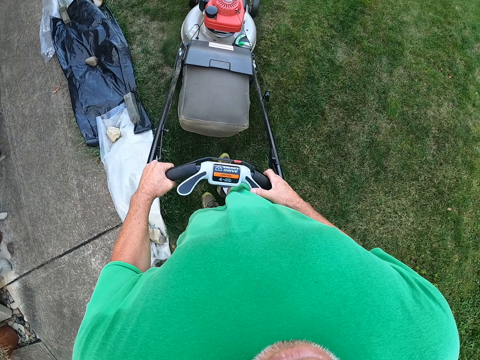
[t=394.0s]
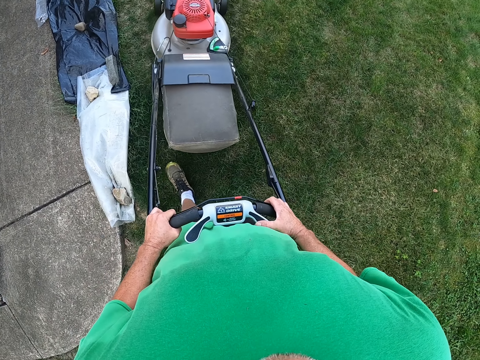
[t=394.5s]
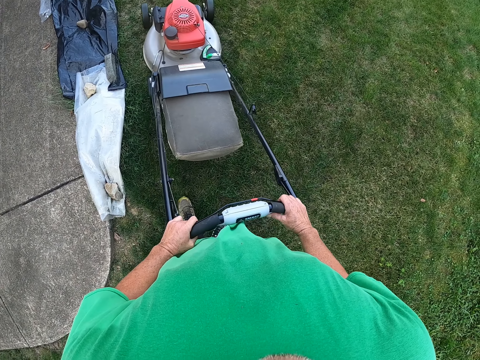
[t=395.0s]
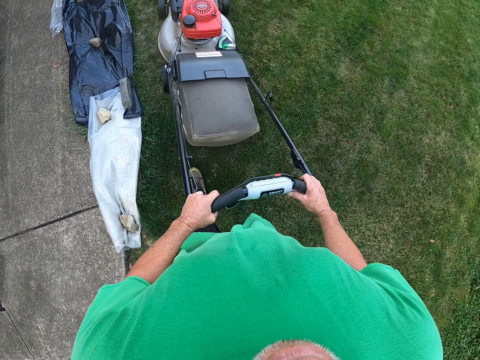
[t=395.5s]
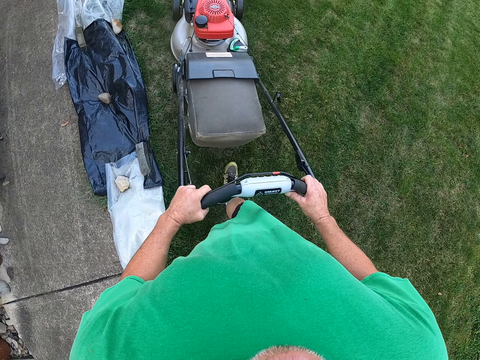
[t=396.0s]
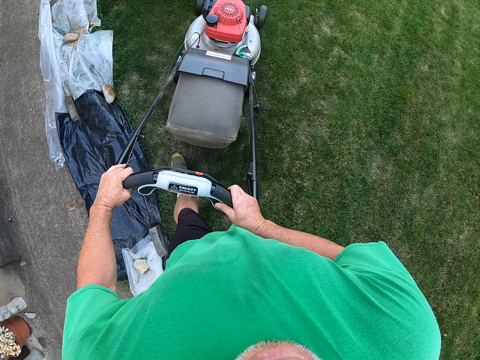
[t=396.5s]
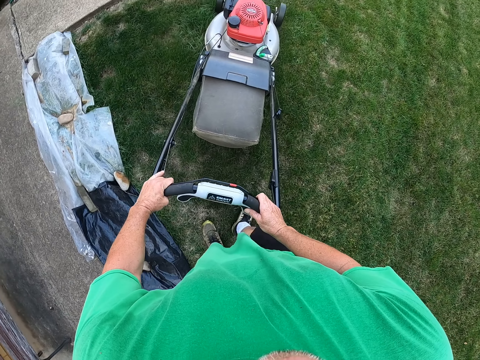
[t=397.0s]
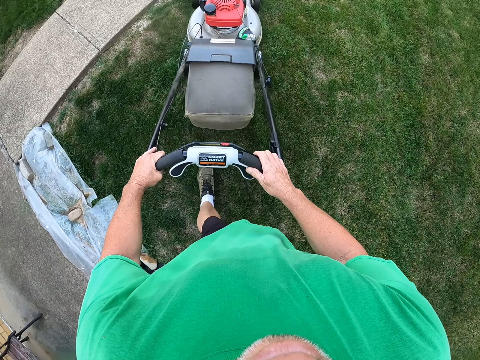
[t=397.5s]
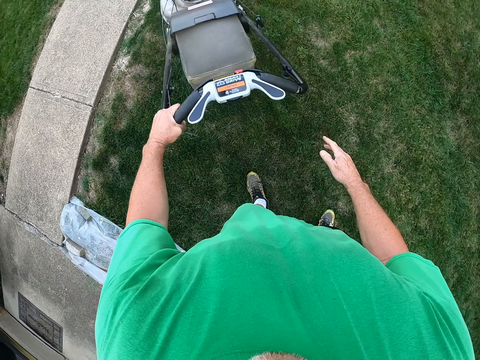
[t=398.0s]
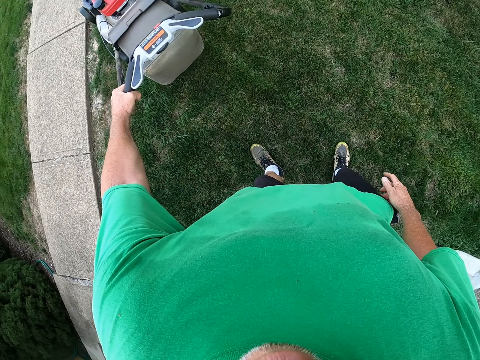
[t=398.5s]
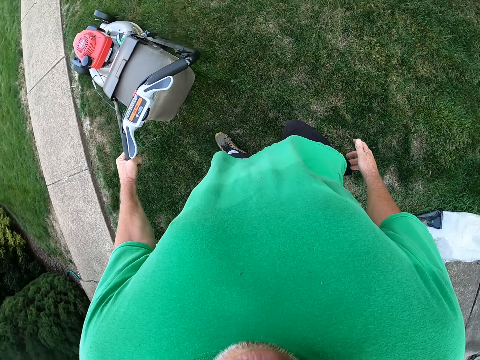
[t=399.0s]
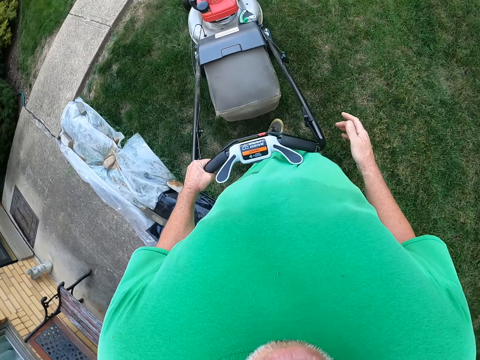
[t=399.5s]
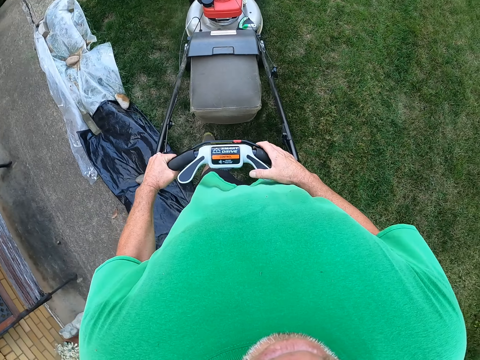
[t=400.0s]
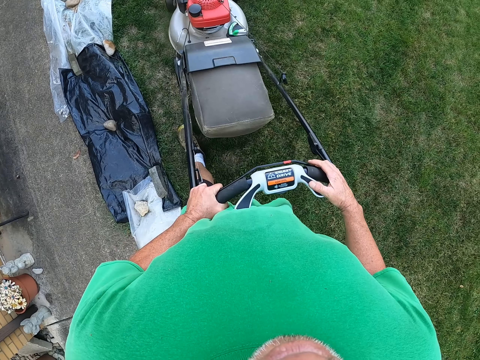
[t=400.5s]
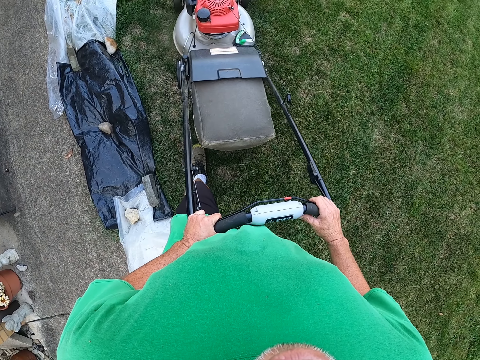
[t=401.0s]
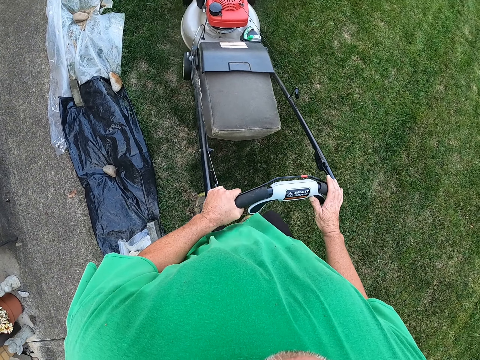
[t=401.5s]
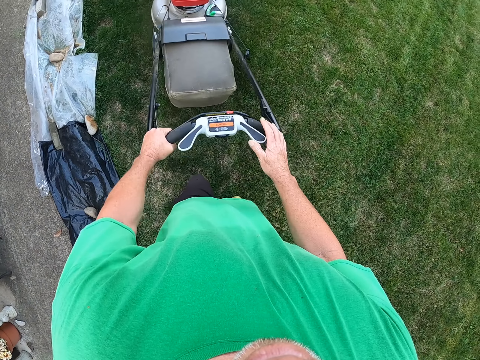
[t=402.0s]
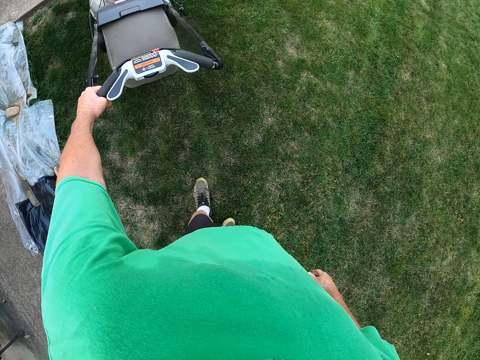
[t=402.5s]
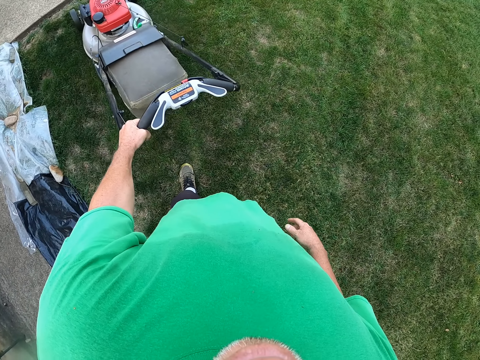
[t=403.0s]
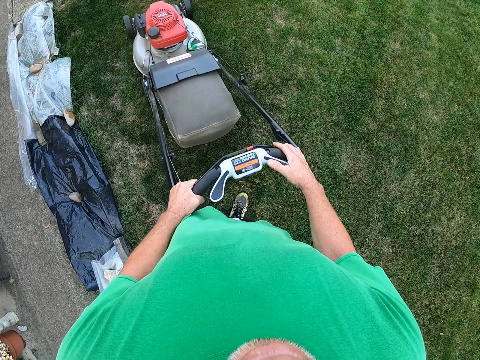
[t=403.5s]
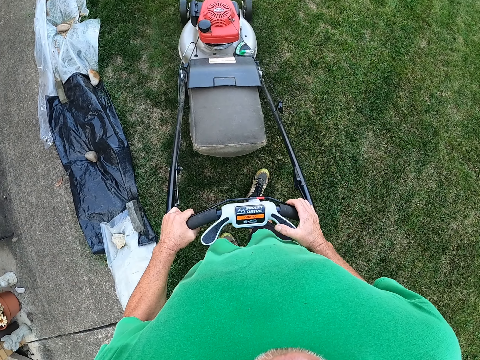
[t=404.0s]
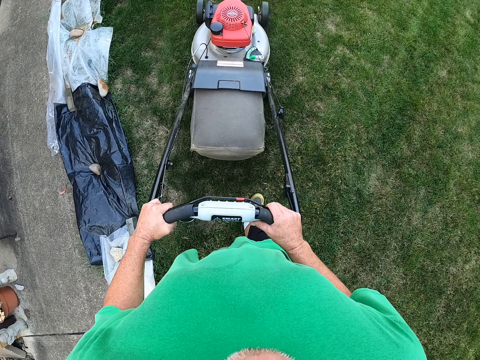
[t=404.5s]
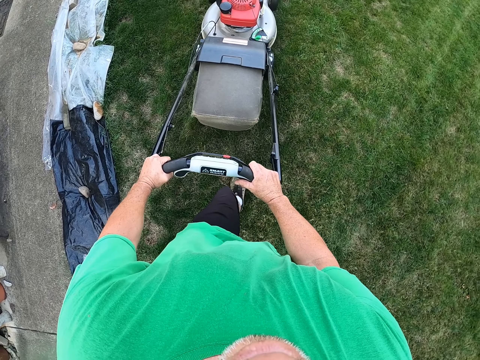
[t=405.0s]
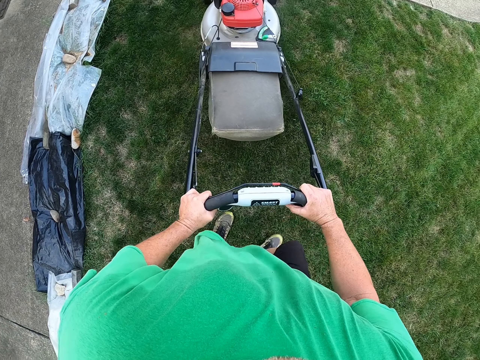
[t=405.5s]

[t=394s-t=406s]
The camera wearer puts a hand on the mower. They mow the grass. They push the lawn mower. They remove their hand from the mower. They pull the lawn mower. They put a hand on the mower. They push the lawn mower. They mow the grass. They remove their hand from the mower. They pull the lawn mower. They put a hand on the mower. They mow the grass. They push the lawn mower.

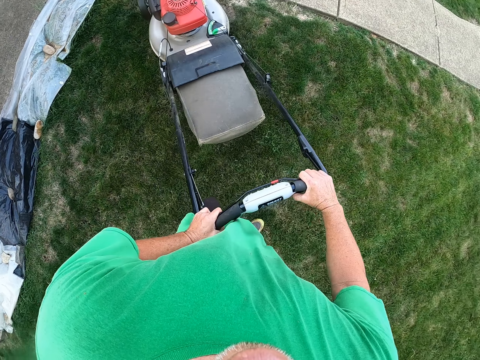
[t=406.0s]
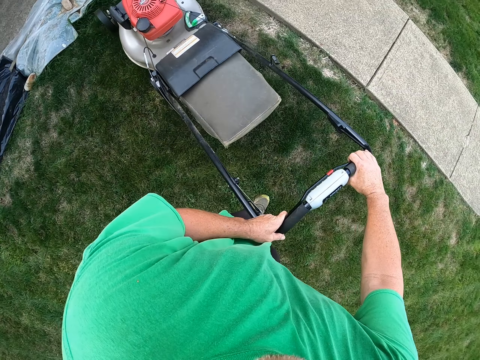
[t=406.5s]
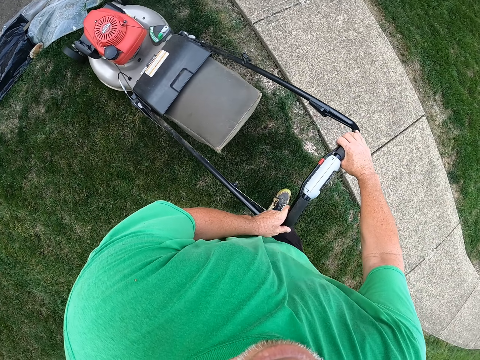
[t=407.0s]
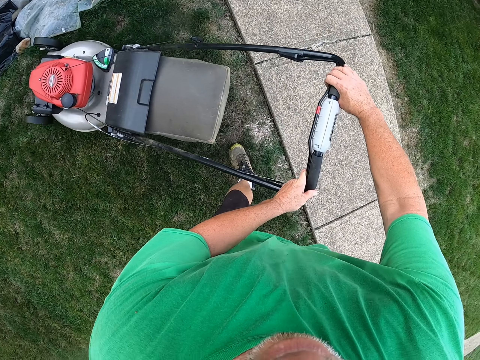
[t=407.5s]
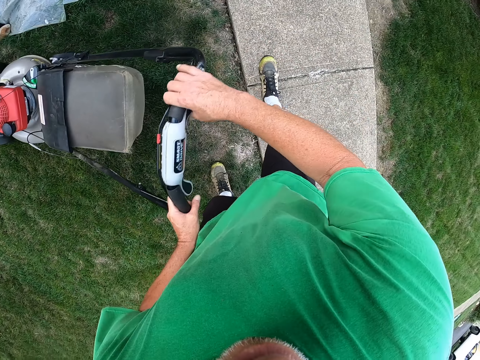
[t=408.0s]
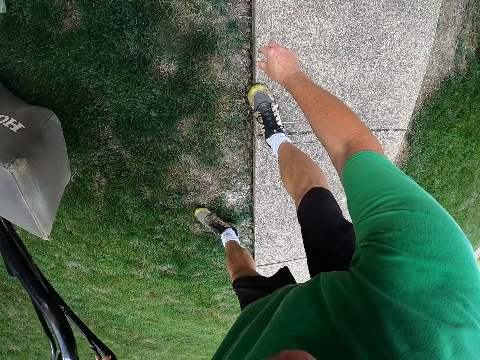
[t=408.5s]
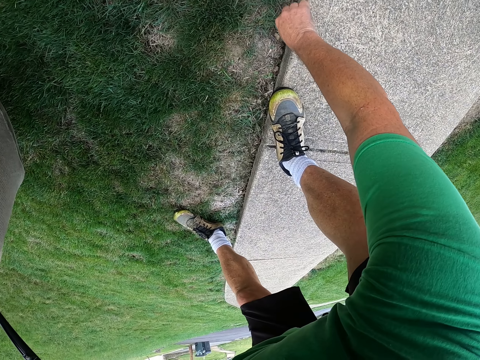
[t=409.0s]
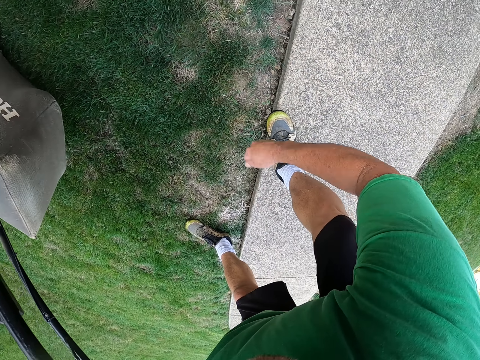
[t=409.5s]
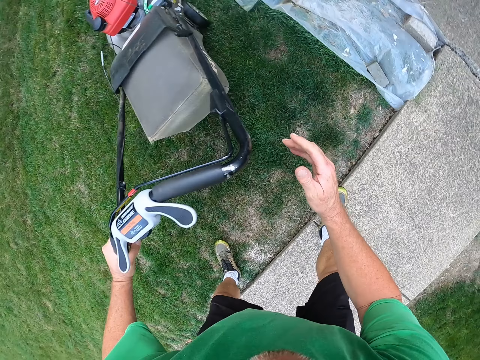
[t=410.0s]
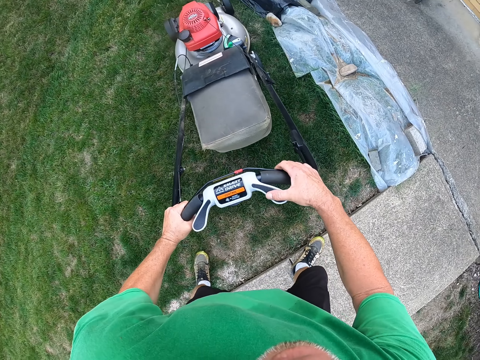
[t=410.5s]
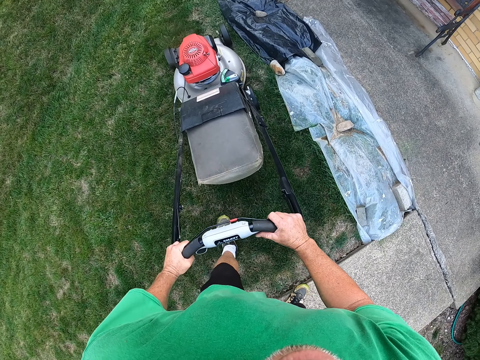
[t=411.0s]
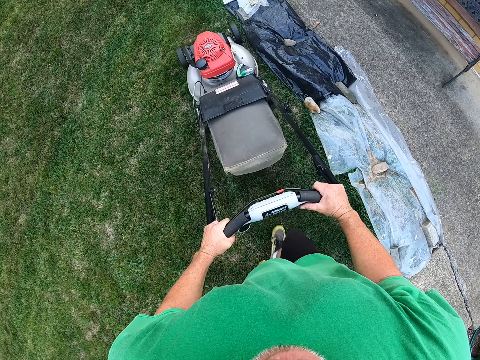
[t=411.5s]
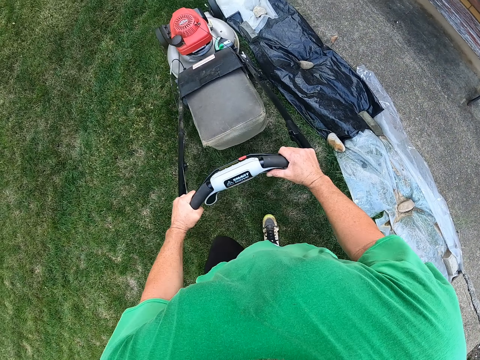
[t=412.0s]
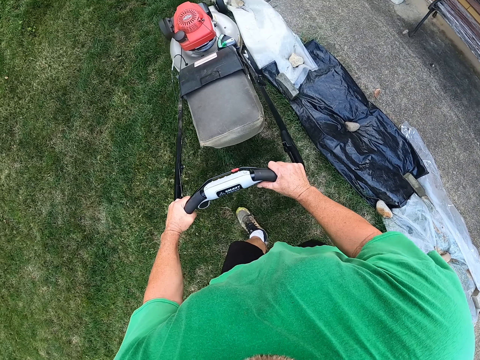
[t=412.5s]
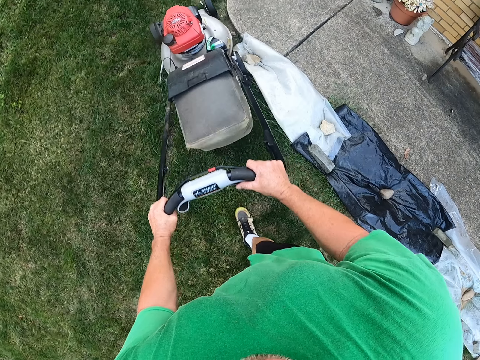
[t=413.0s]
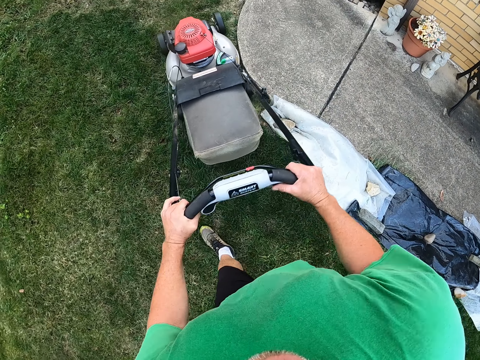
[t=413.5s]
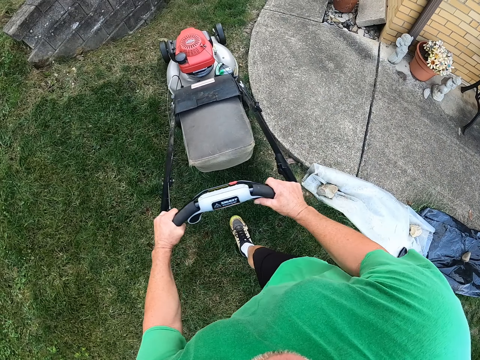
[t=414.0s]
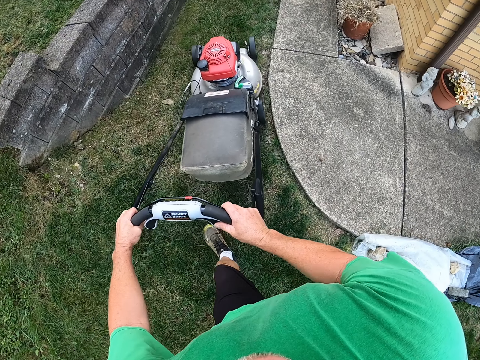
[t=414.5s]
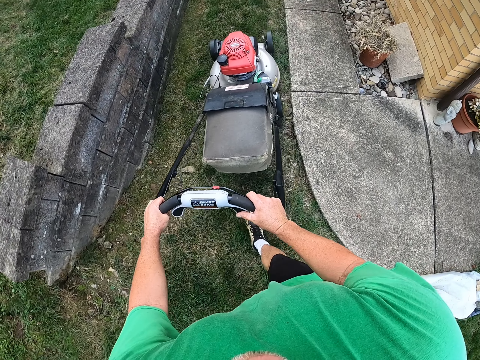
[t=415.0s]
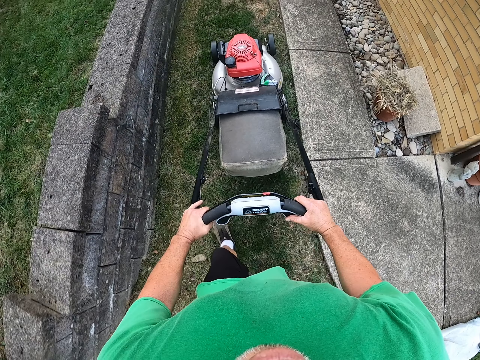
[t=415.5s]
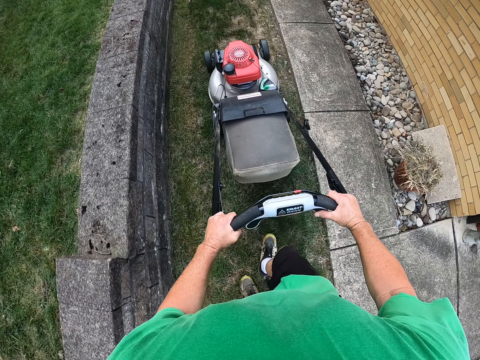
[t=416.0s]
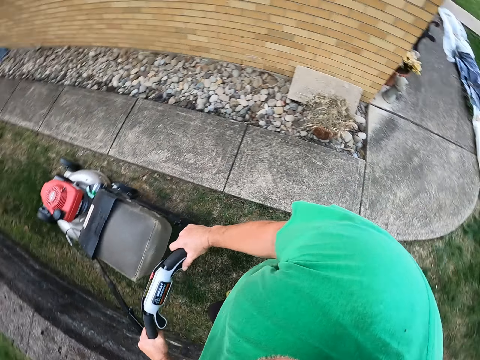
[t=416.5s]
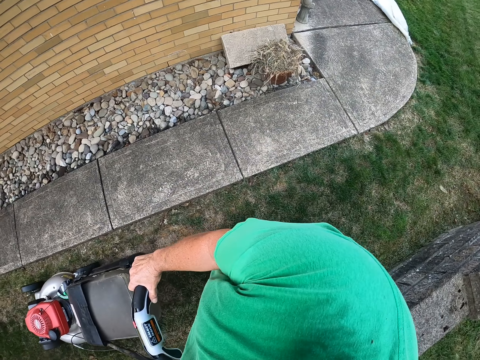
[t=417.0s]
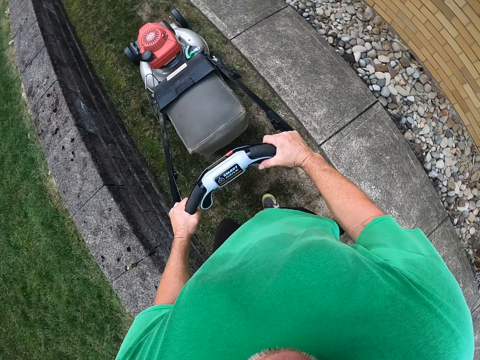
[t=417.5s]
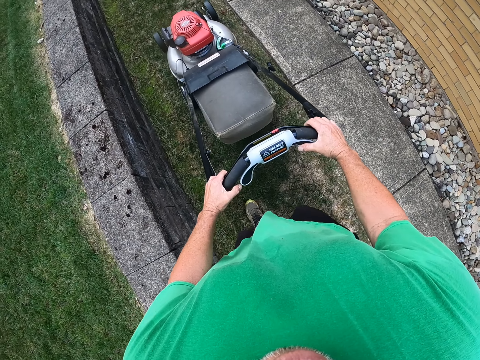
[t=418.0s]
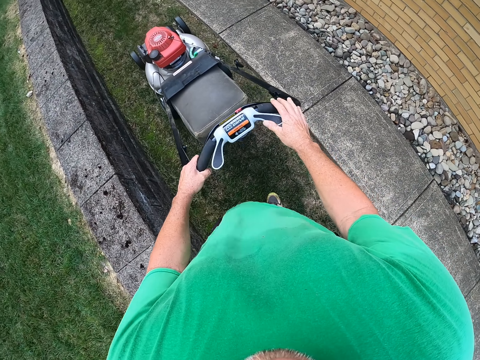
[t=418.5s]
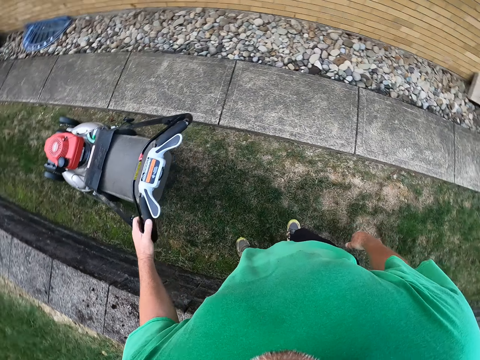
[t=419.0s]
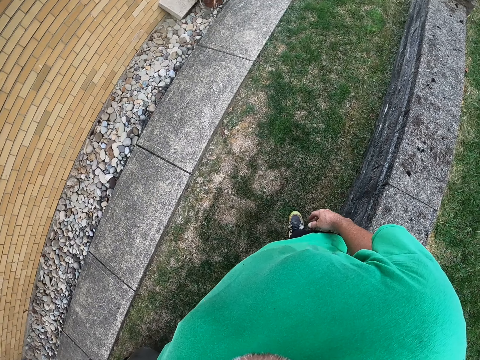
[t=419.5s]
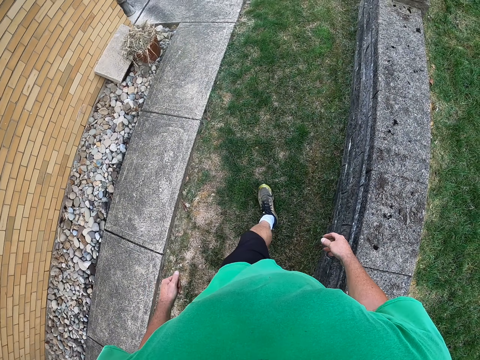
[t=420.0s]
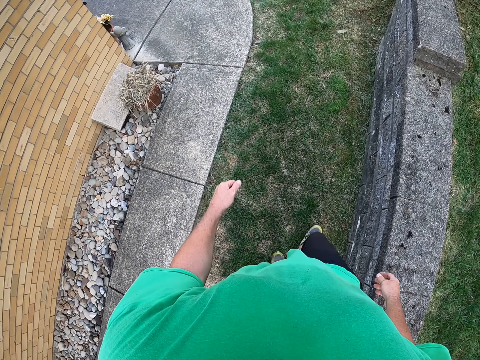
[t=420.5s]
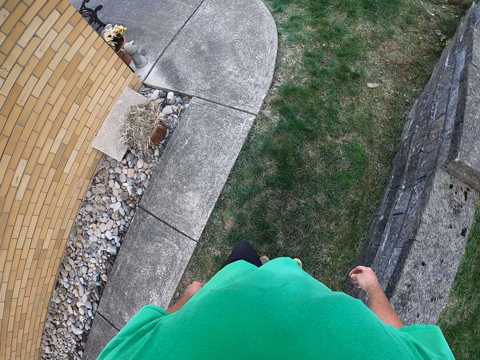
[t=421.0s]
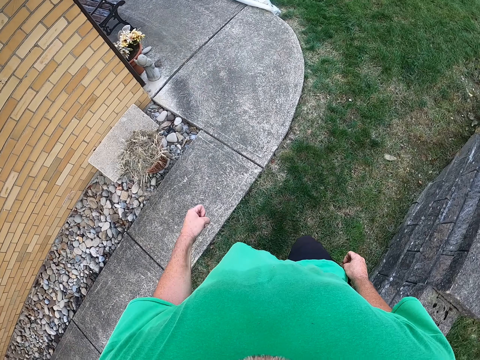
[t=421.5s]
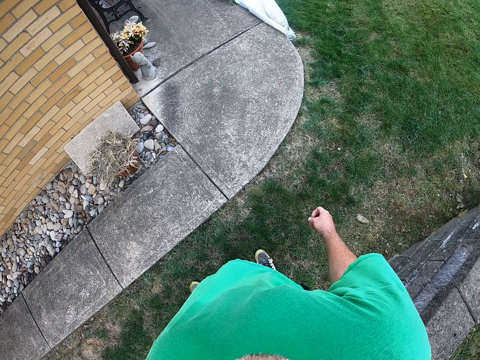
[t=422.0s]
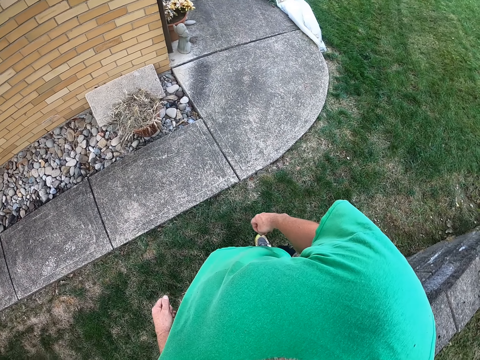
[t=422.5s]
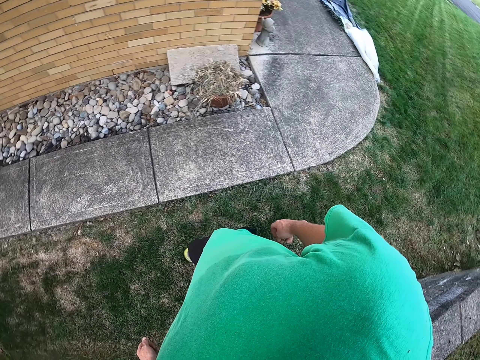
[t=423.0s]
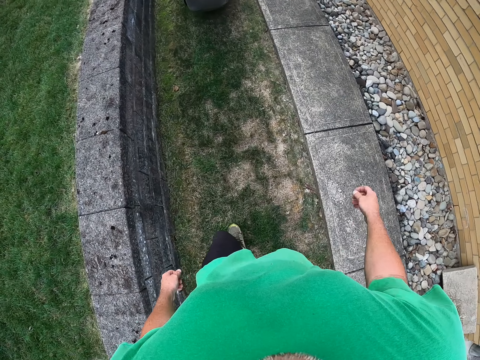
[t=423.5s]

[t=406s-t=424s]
The camera wearer turns the lawn mower left. They pick a stone. They throw the stone away. They put the hand on the mower. They push the lawn mower. They mow the grass. They look around. They mow the grass. They let go of the mower. They walk around. They turn around.
